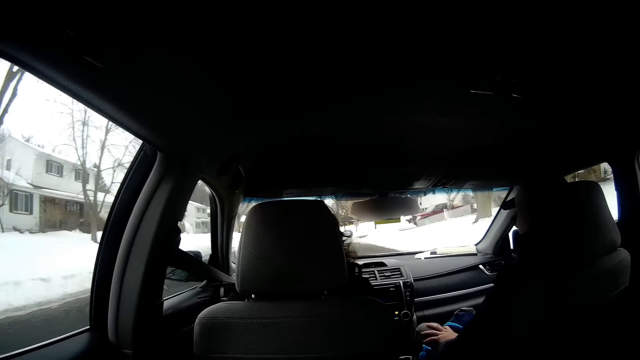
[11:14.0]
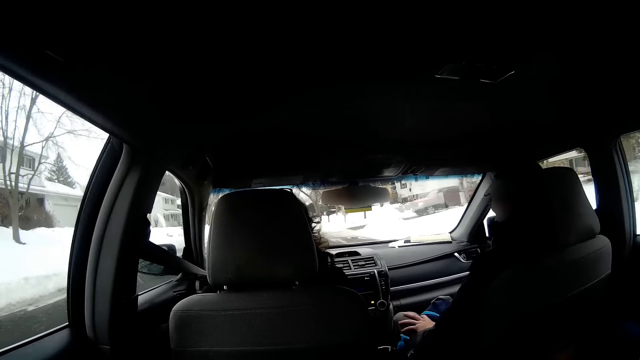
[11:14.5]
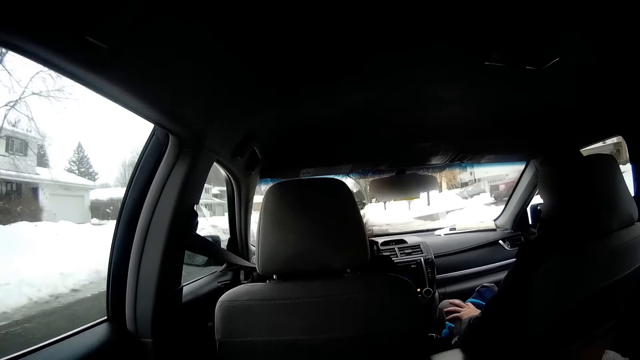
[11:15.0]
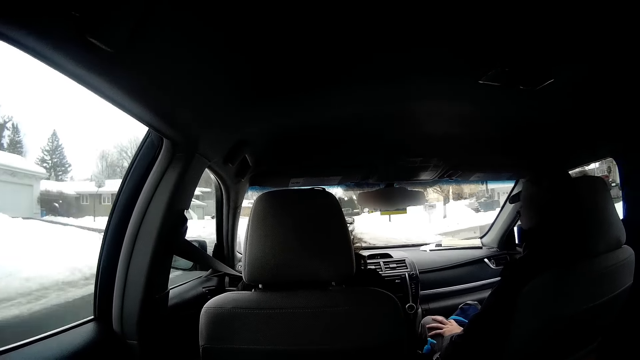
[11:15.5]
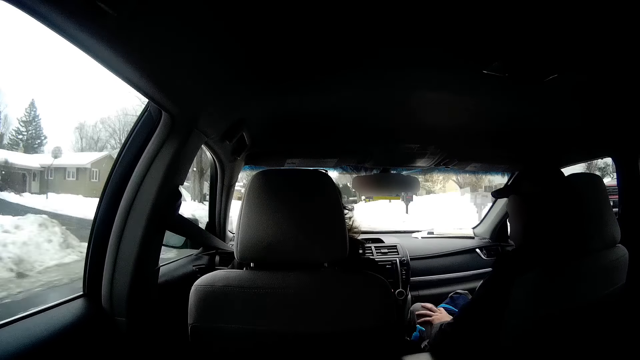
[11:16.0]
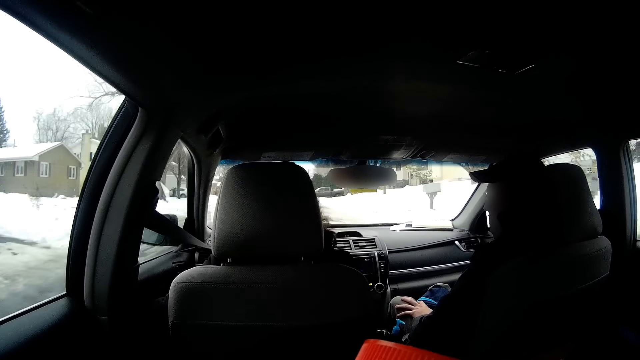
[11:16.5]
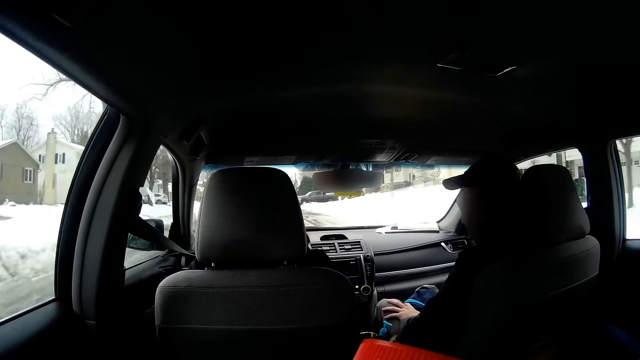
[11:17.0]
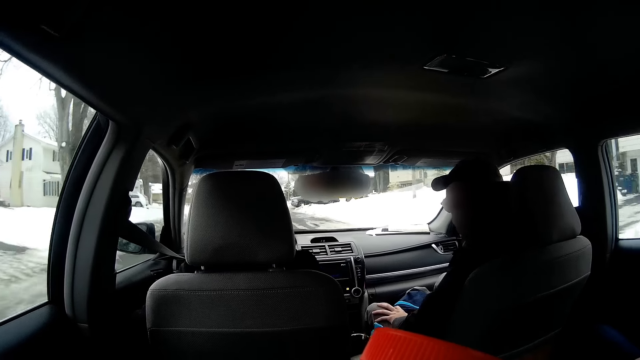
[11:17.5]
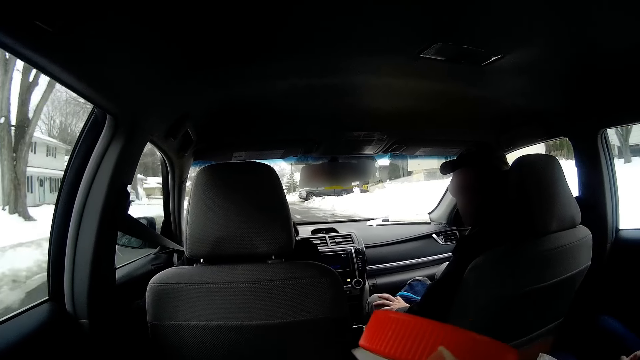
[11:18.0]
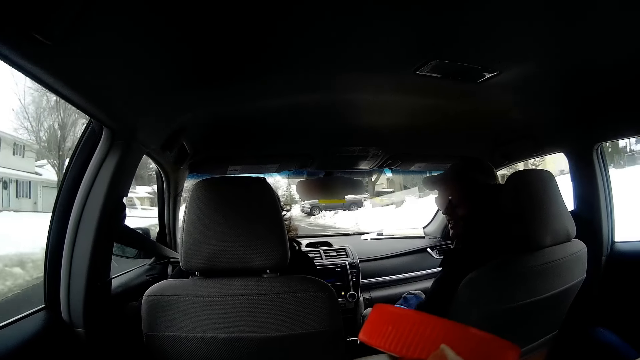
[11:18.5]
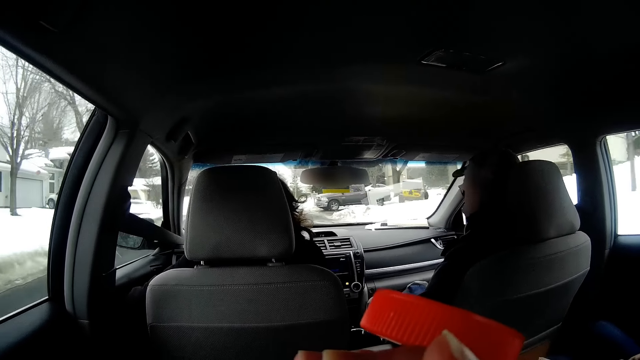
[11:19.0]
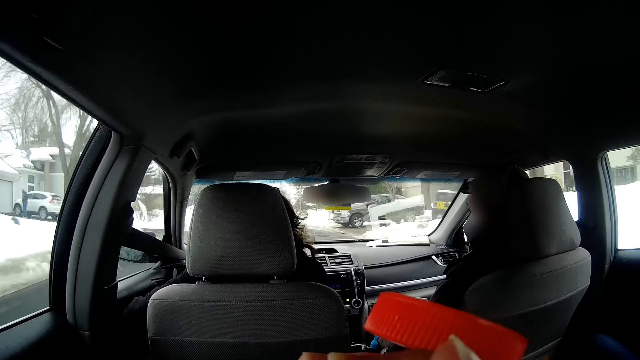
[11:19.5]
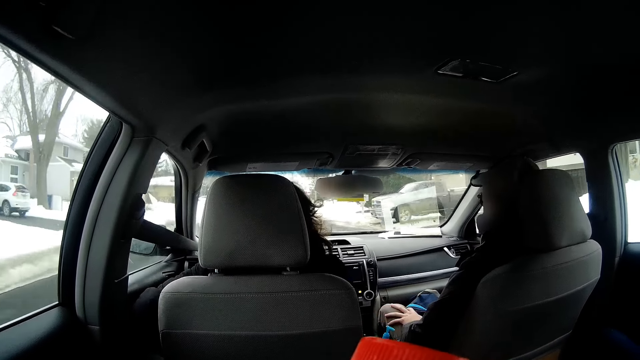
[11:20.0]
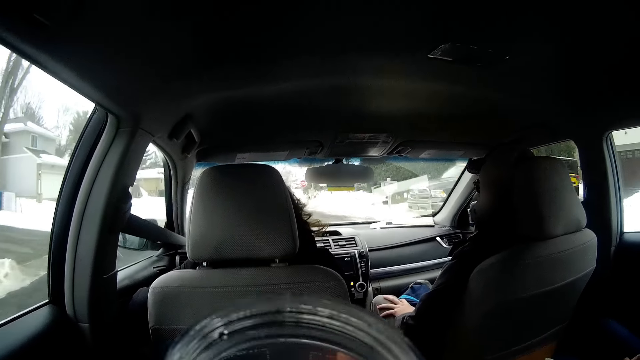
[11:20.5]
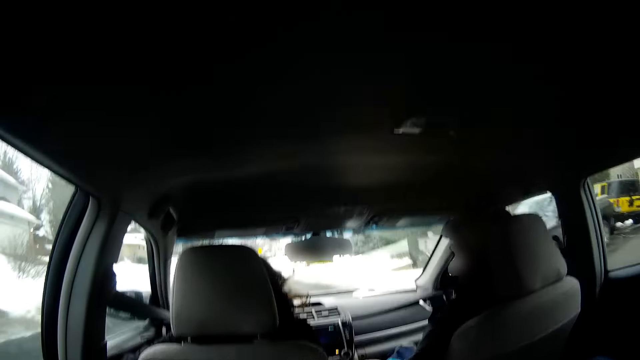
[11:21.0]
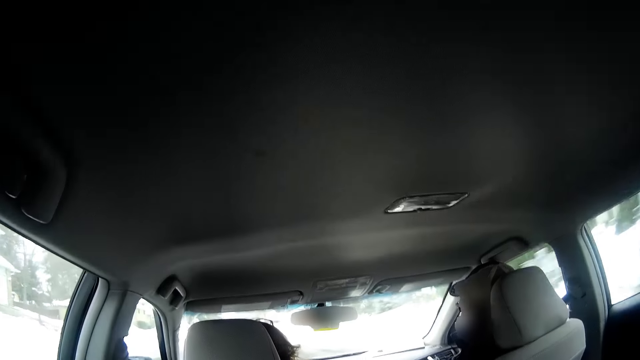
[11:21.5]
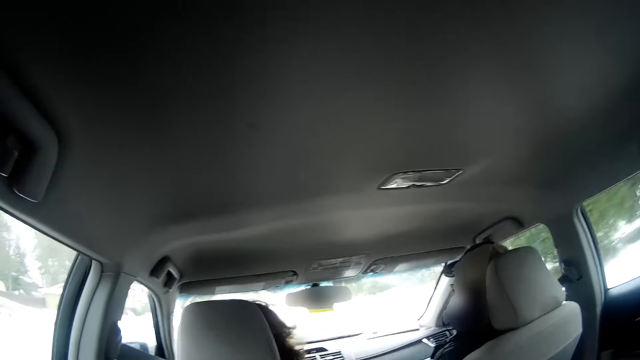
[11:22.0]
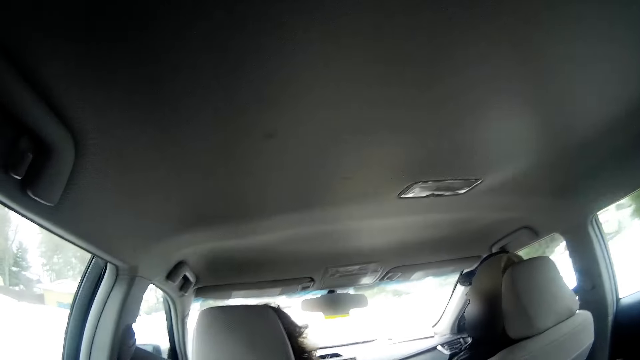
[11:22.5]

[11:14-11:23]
The man interacts with the camera wearer. Another man drives the car. A third man looks at the back and looks at the front.

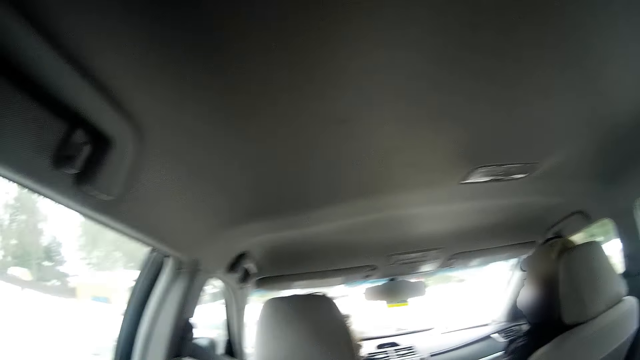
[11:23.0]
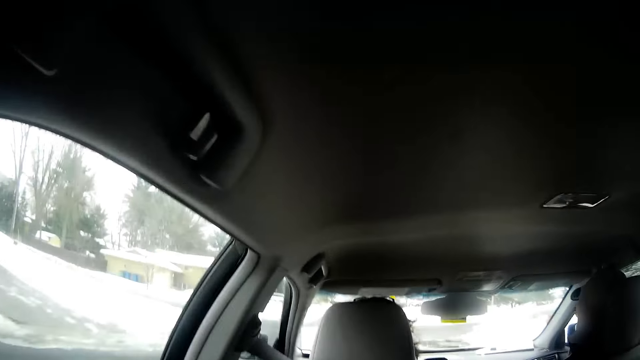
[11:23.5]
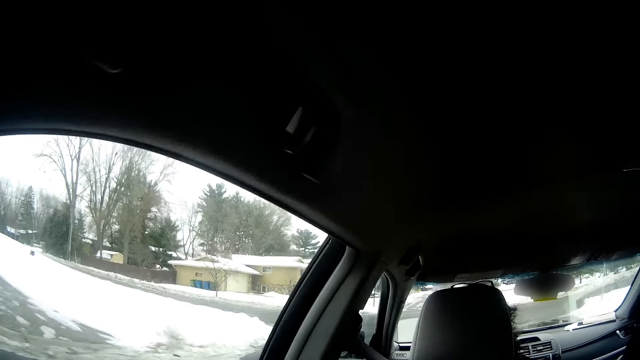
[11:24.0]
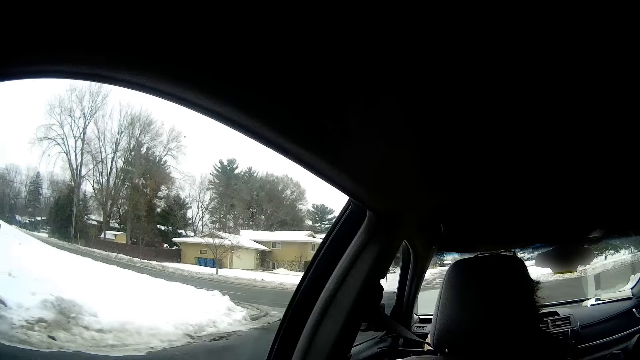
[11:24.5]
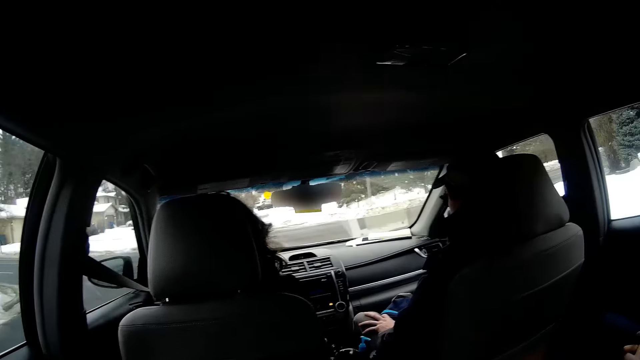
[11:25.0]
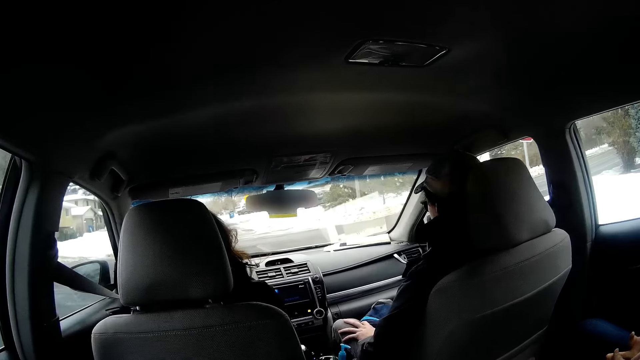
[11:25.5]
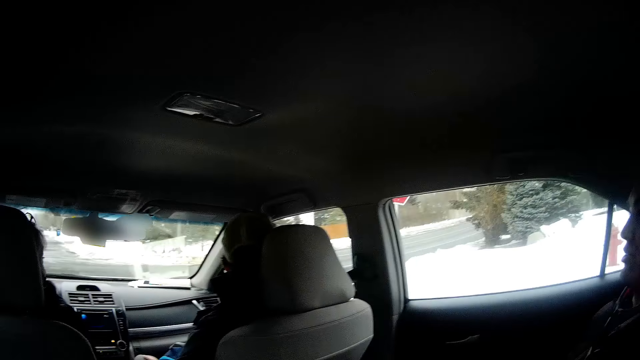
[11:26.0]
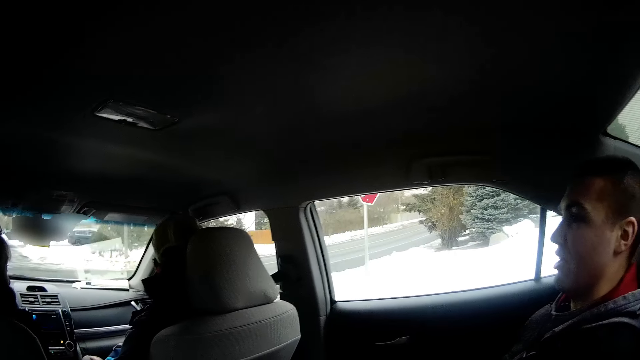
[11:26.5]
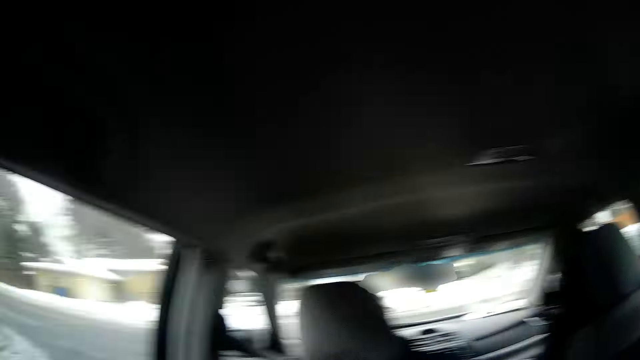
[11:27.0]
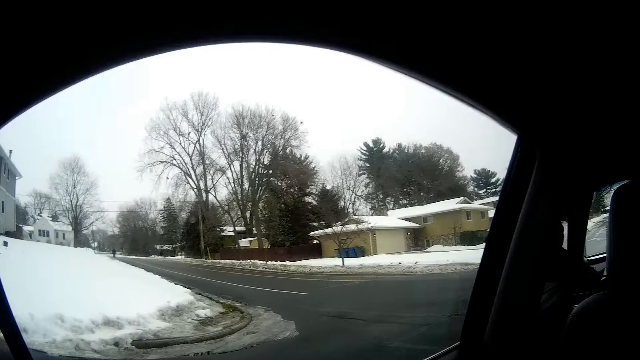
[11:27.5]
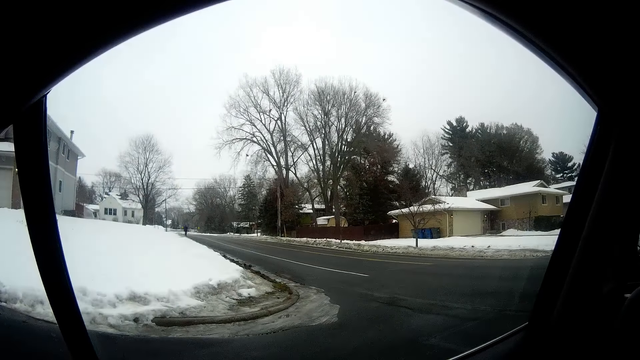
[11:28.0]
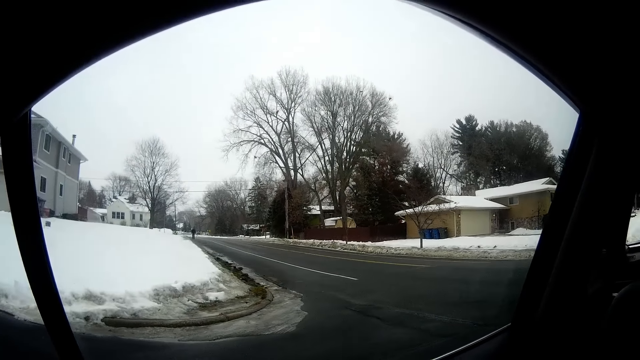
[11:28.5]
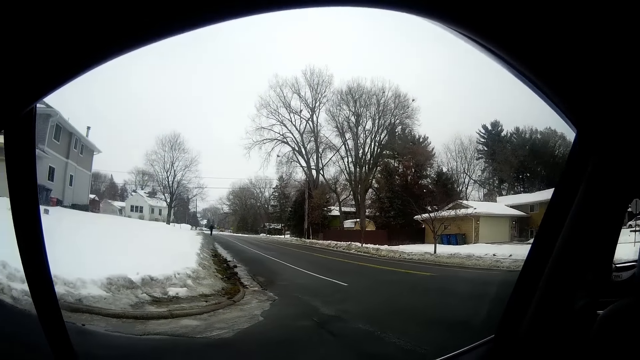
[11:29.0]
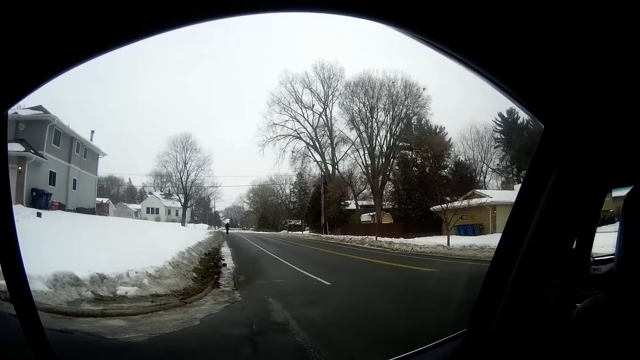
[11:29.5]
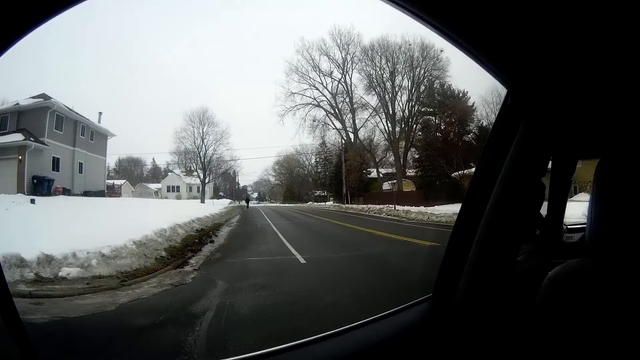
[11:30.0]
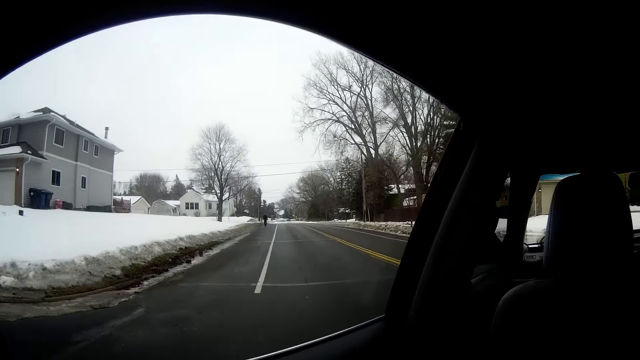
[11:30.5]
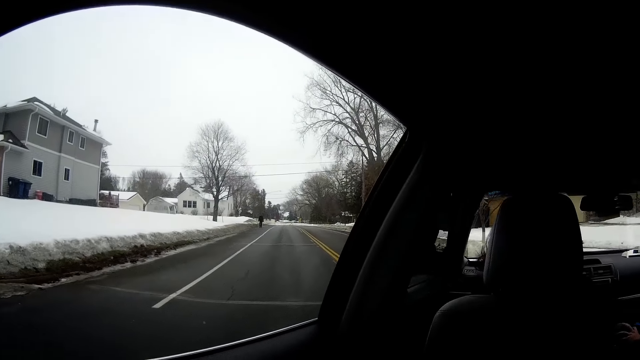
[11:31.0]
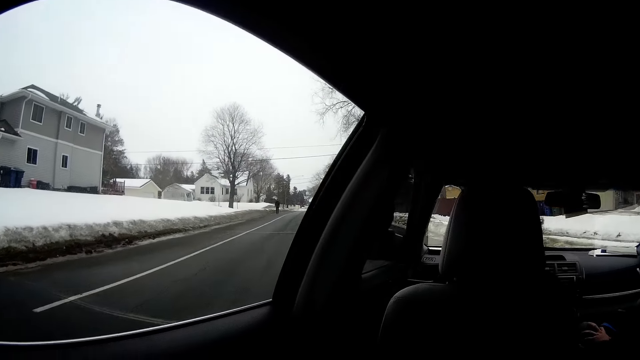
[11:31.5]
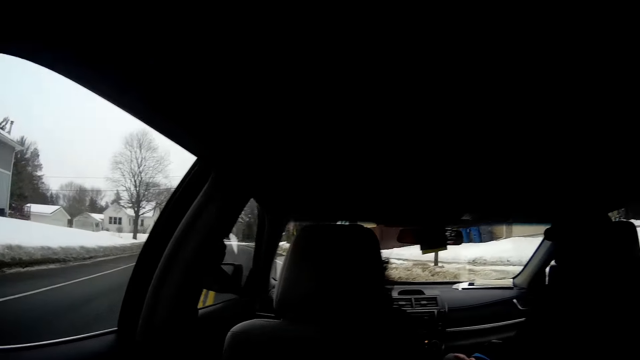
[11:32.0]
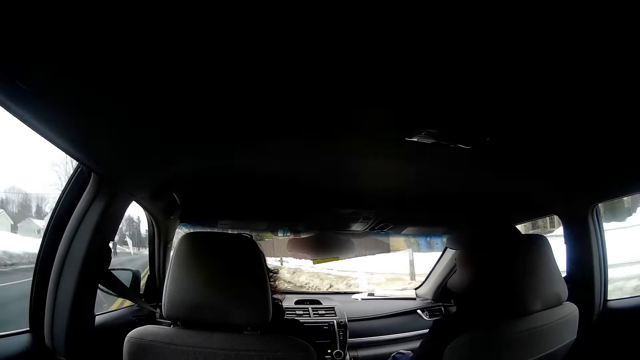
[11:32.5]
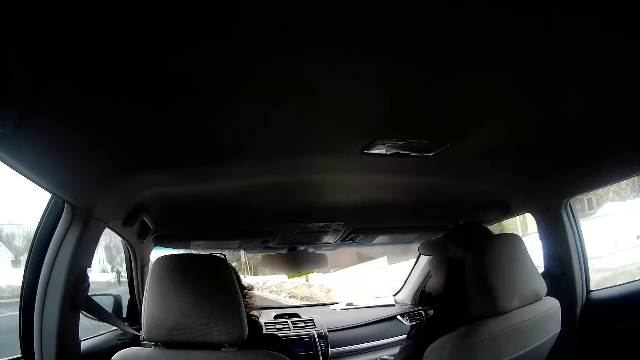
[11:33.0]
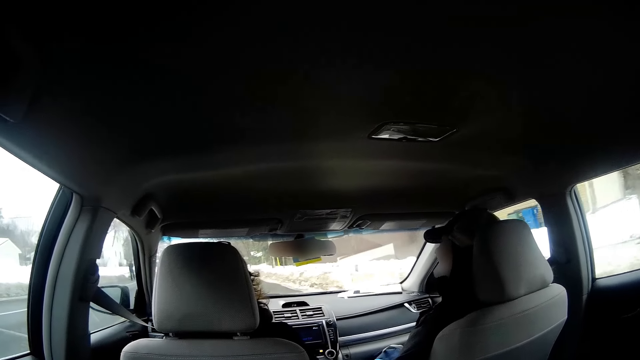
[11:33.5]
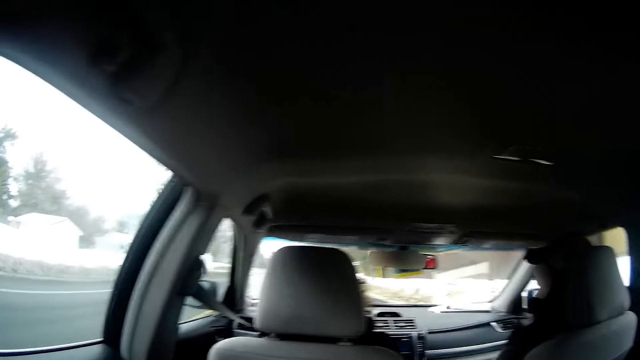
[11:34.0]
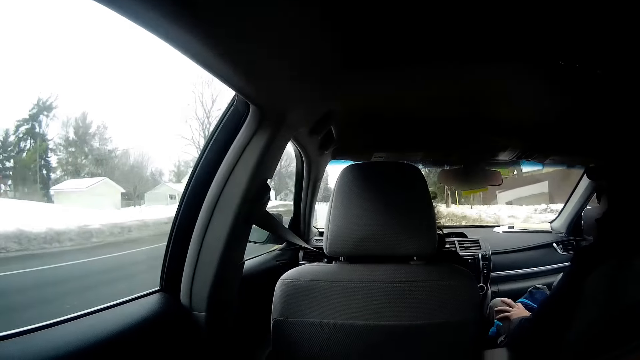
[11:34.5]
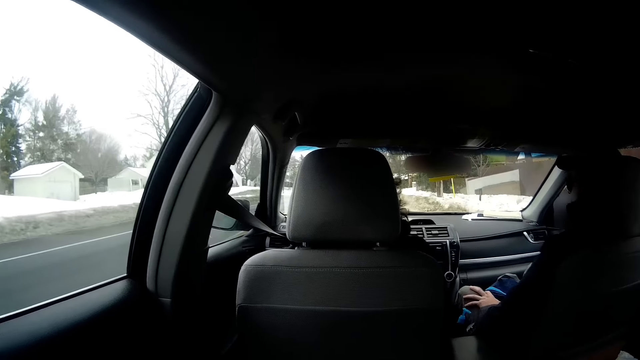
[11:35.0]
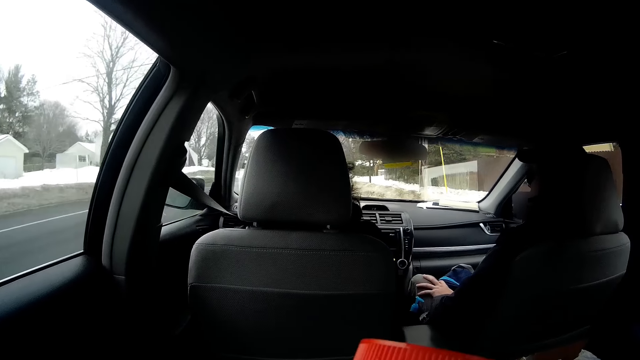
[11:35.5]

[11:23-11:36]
The camera wearer turns to the side and turns around. The man looks to the front. The camera wearer turns around. The woman turns left. The other man drives the car.
